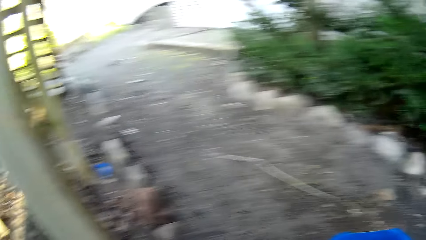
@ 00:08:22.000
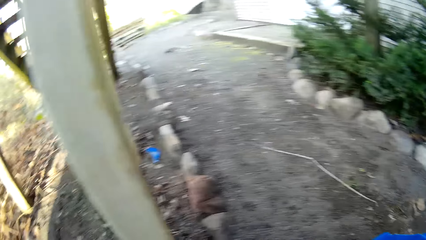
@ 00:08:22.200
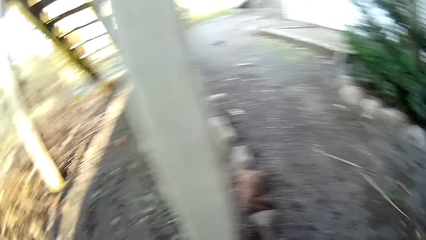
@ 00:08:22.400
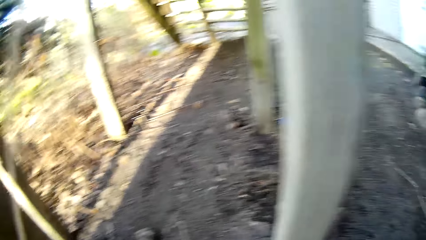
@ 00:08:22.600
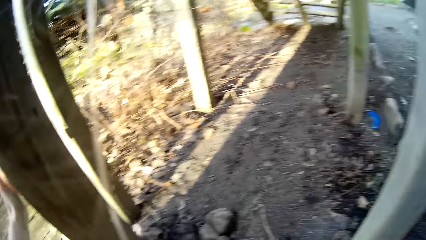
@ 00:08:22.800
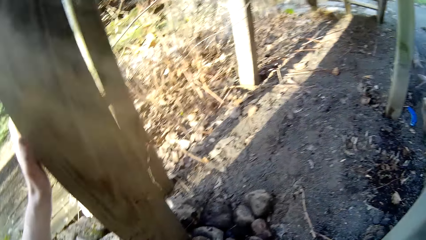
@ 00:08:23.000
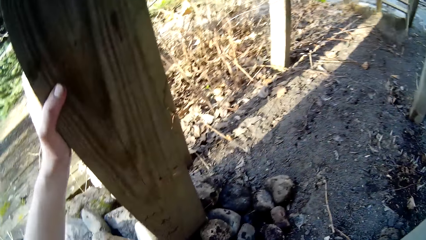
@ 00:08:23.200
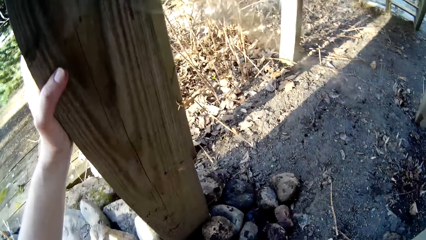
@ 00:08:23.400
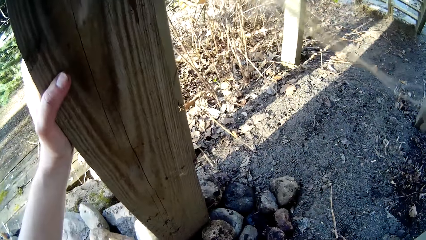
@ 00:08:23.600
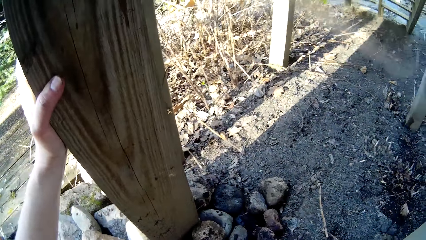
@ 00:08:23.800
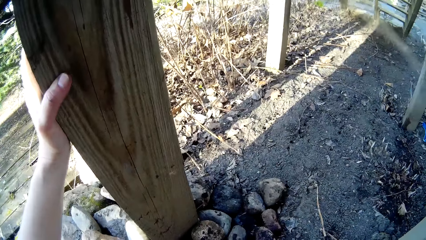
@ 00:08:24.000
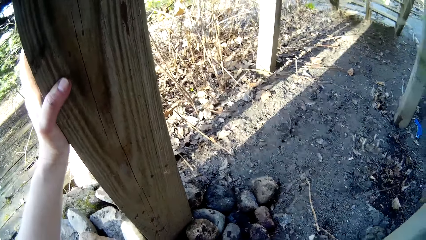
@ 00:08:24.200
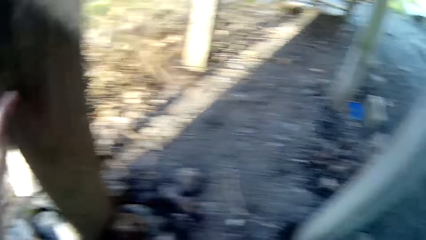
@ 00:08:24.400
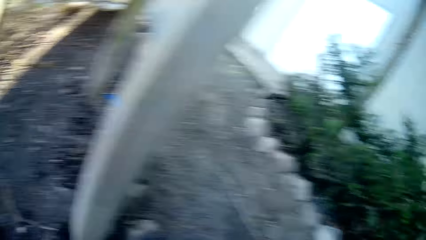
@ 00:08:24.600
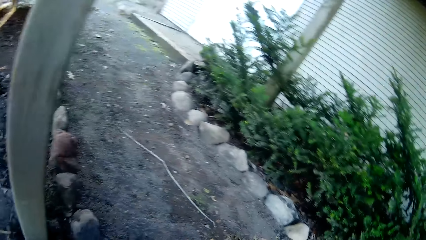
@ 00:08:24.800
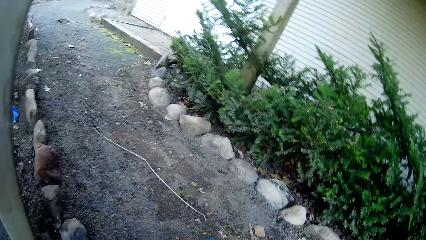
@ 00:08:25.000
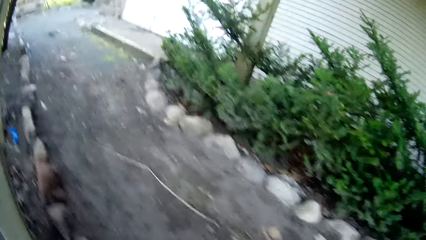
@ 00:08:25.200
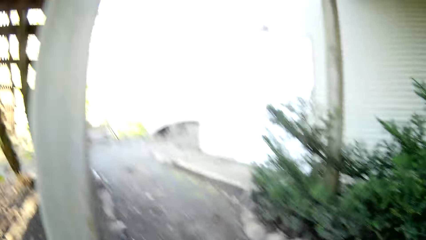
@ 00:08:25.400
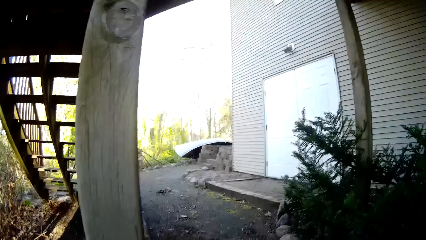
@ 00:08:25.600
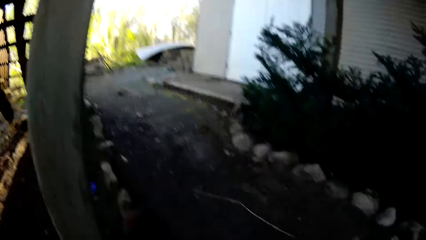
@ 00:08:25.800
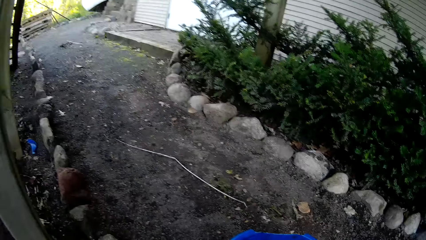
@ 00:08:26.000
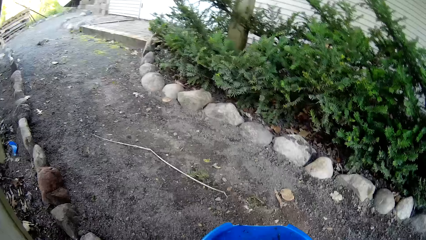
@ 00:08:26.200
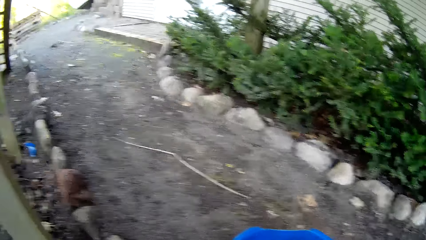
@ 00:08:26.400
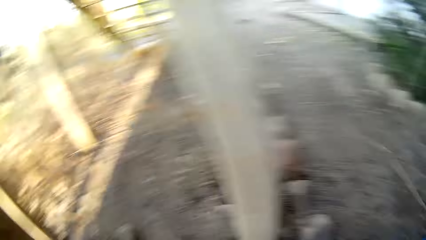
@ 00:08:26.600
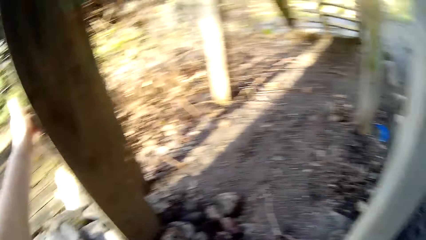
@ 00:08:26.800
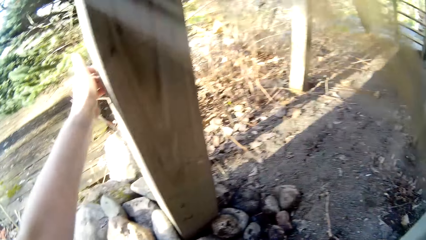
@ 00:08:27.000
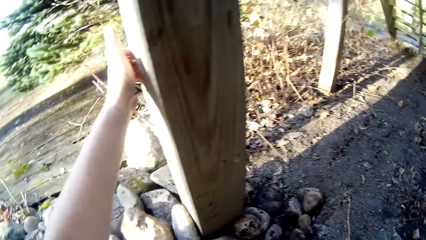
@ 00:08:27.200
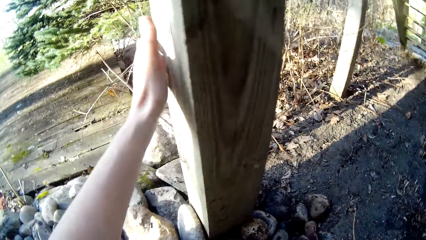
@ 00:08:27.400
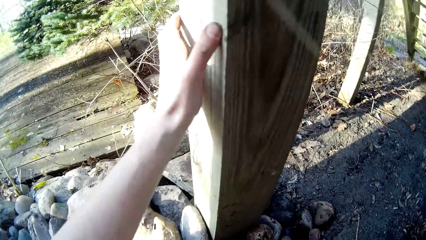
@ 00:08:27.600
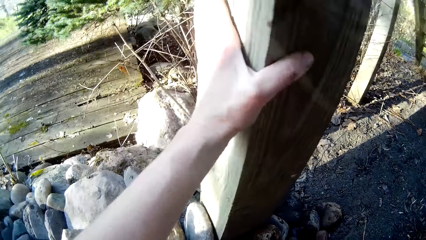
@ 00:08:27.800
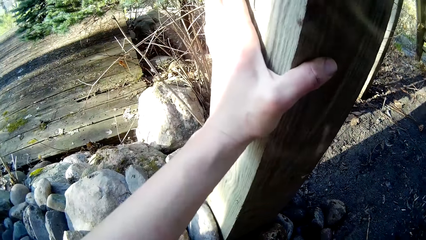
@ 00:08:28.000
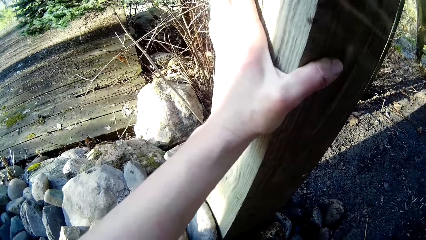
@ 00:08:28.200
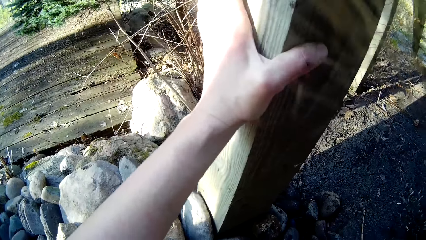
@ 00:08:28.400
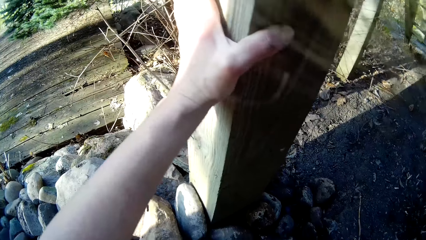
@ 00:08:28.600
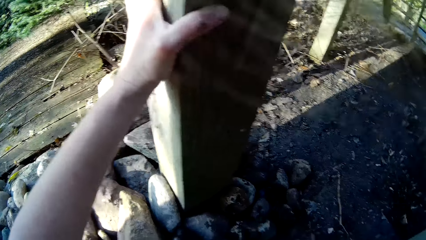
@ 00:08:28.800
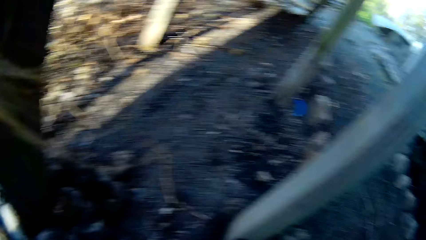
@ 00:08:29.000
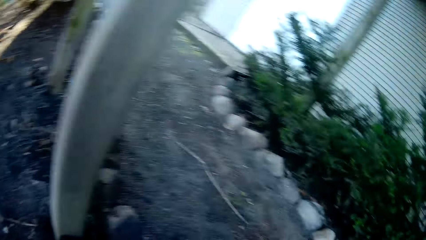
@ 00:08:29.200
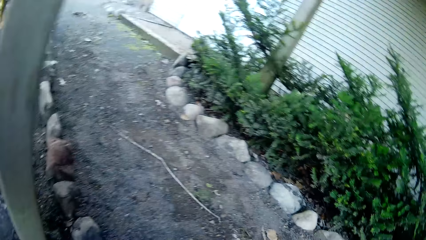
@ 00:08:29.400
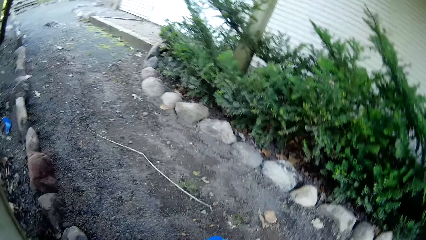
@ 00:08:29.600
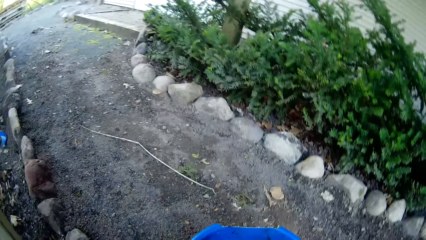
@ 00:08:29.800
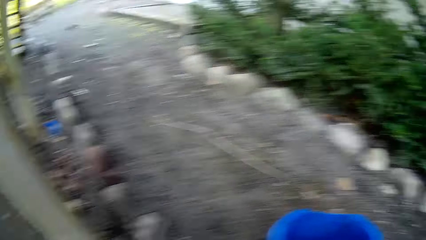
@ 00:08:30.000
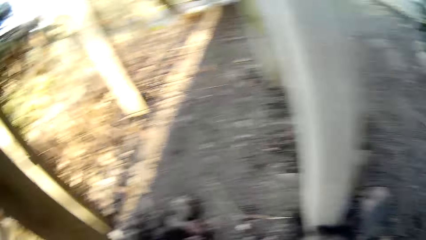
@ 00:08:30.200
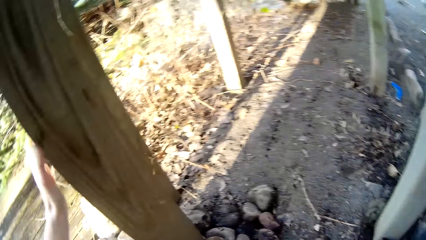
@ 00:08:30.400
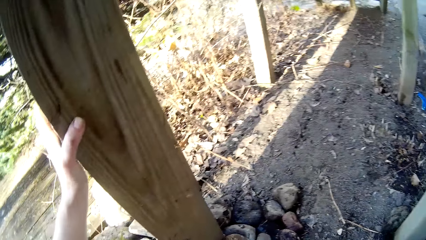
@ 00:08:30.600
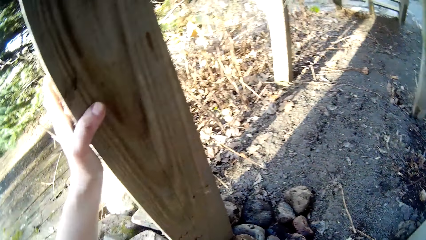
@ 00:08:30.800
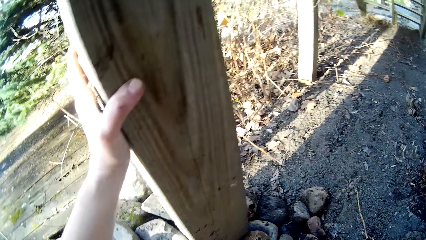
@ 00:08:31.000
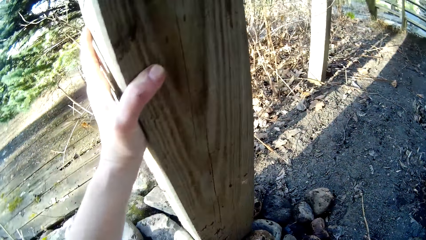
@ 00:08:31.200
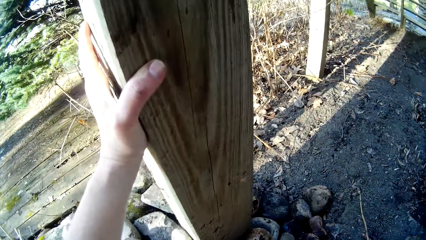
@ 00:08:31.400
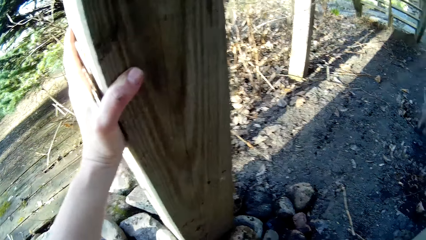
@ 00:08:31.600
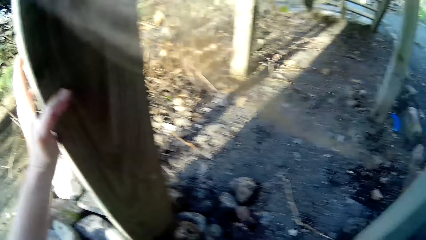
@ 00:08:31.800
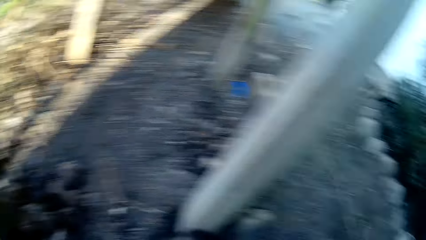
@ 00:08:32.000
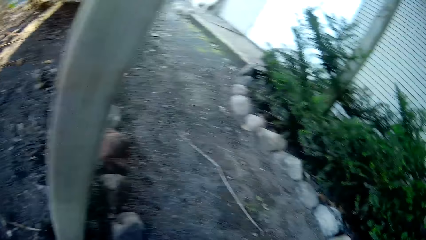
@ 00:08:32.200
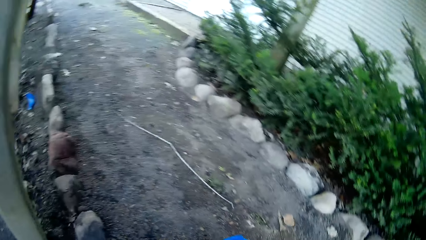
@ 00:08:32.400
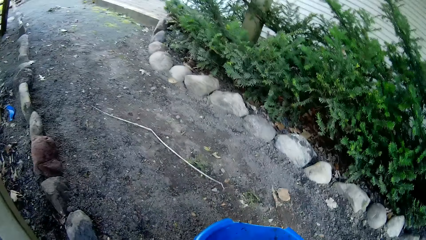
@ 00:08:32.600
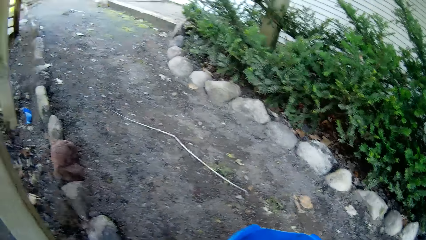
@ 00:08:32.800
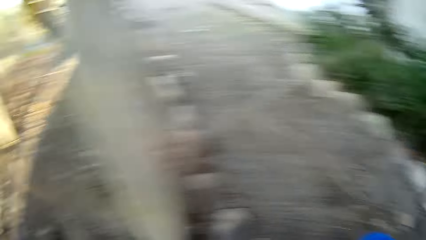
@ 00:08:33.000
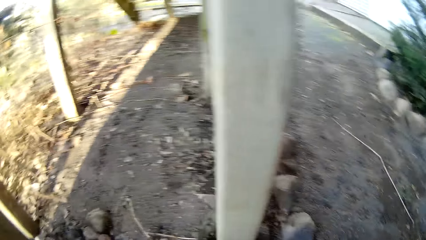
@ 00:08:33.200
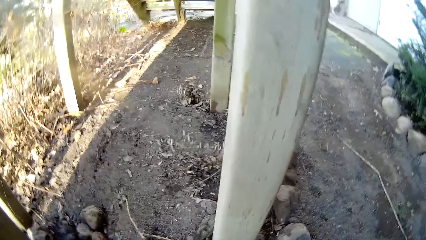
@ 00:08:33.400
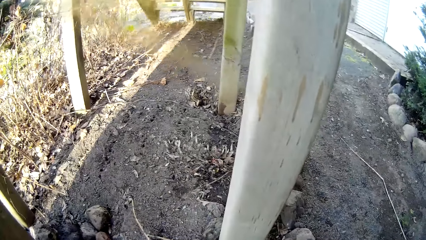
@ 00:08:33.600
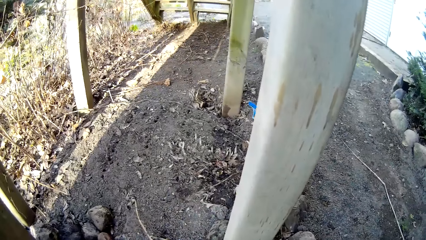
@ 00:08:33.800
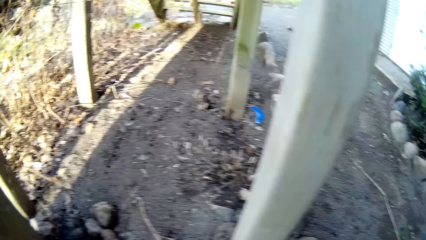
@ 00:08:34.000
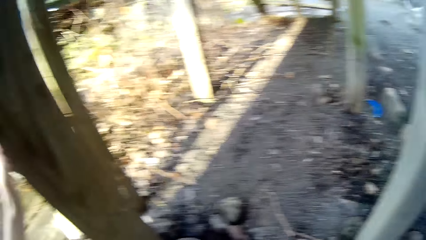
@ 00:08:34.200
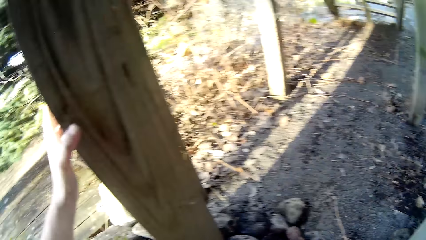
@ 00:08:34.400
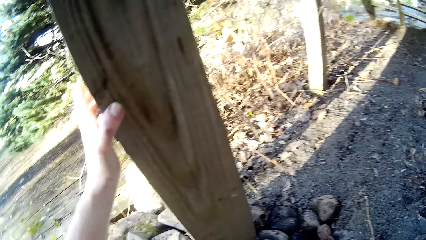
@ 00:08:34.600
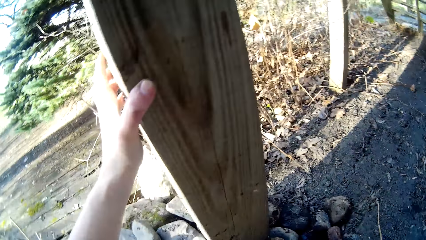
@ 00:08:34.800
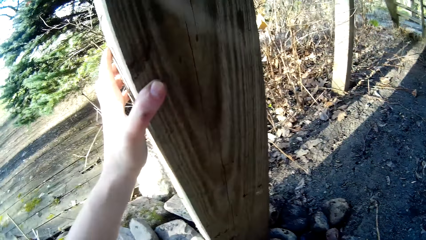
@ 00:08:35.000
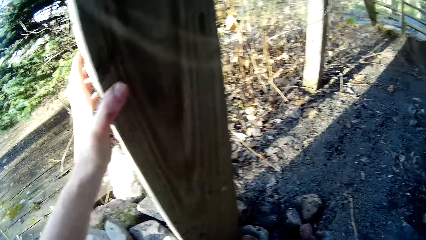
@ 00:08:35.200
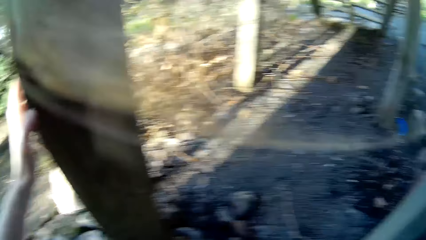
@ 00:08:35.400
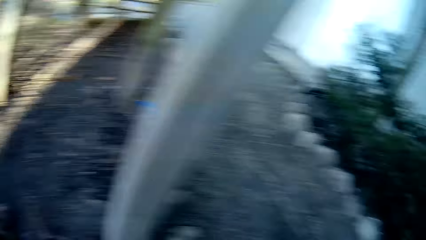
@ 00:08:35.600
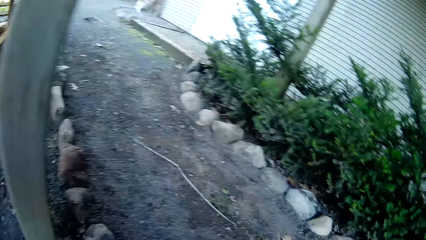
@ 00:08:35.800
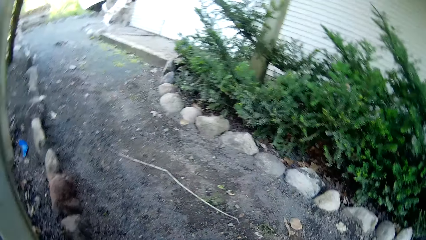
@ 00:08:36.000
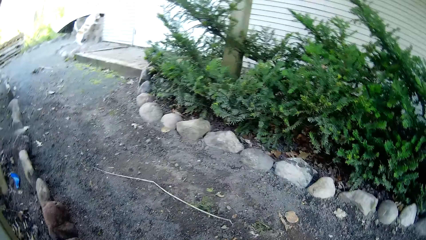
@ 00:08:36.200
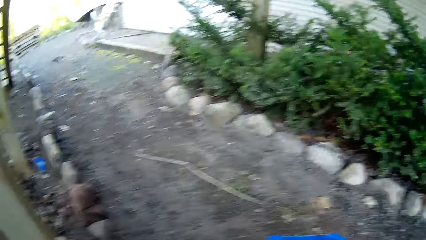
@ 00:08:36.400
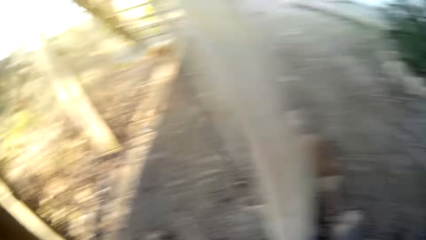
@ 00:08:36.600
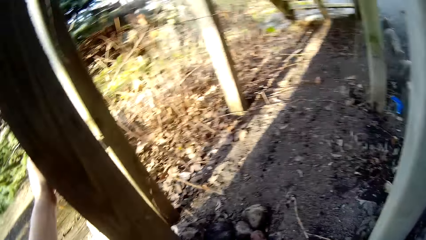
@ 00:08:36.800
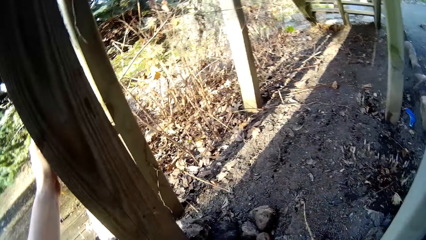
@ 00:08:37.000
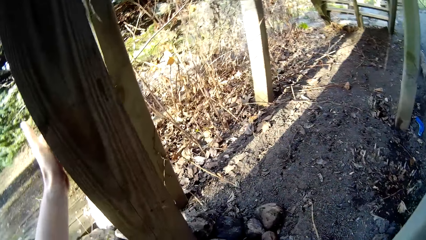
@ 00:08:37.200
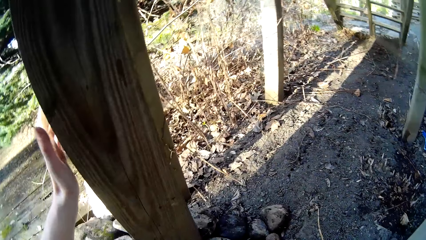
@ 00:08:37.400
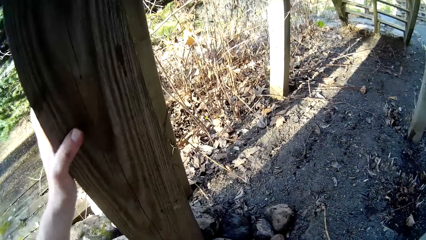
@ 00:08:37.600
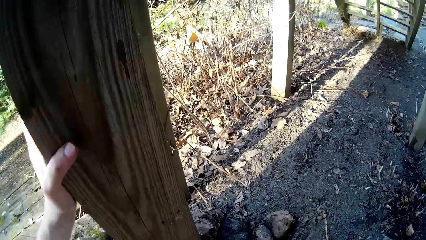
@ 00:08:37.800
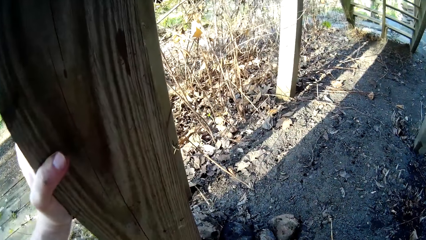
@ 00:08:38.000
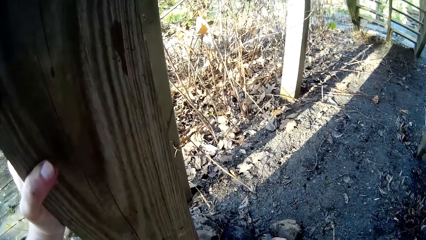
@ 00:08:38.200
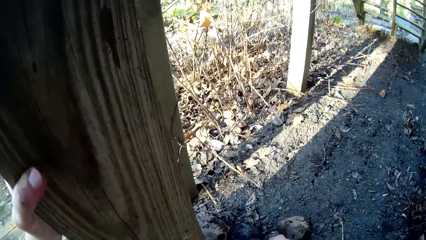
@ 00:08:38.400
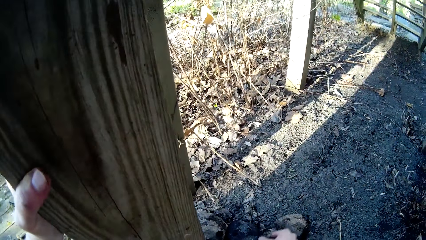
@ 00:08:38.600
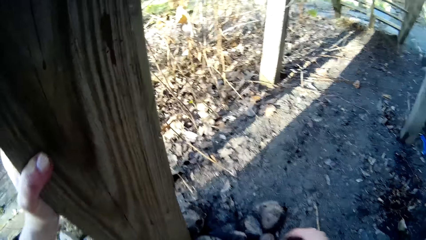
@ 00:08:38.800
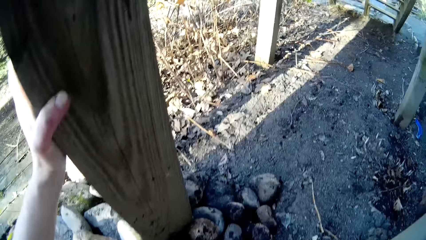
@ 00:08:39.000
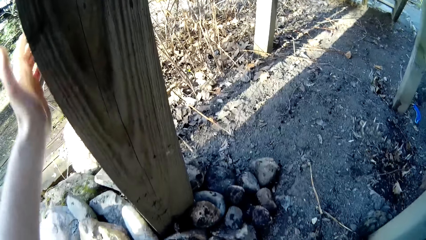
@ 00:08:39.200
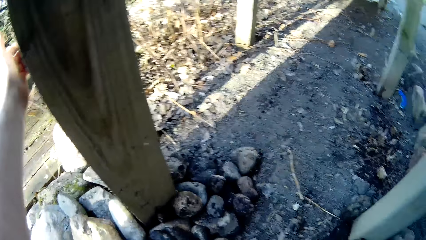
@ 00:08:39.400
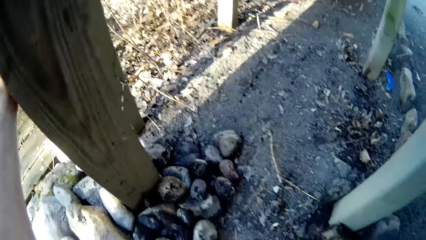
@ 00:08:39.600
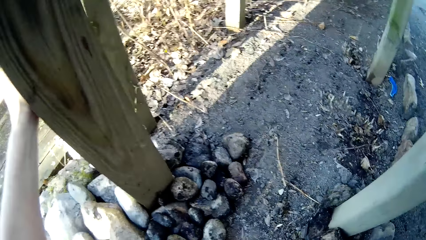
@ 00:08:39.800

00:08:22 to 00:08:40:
The camera wearer puts a stone on the ground with her right hand. She puts the stone on the ground with her right hand again.
